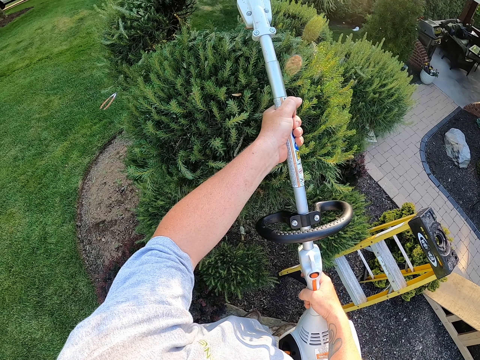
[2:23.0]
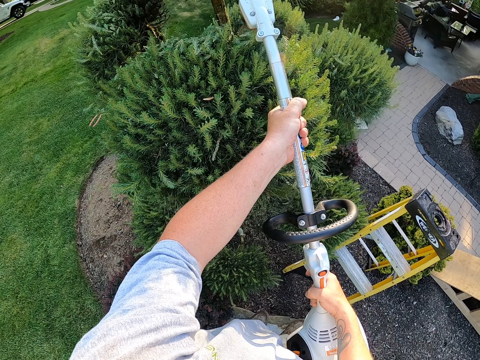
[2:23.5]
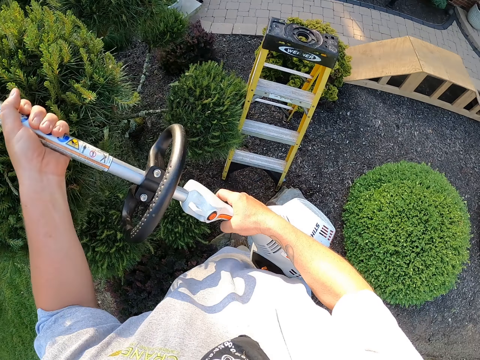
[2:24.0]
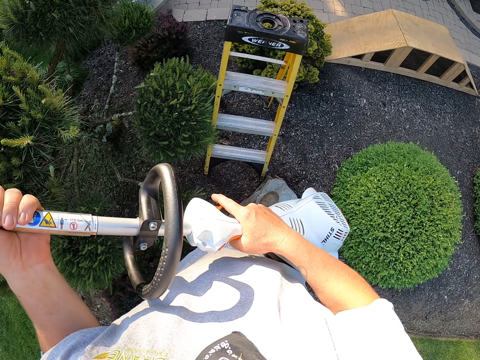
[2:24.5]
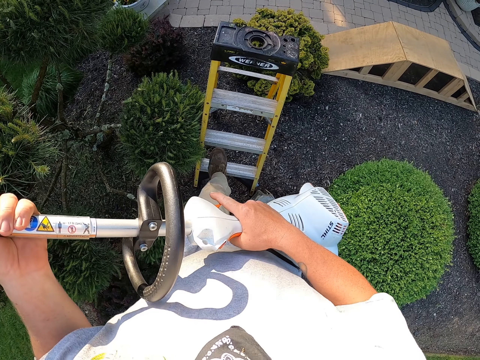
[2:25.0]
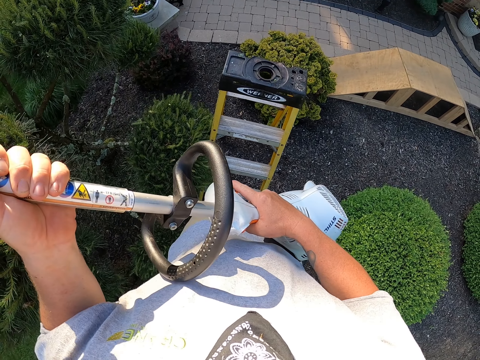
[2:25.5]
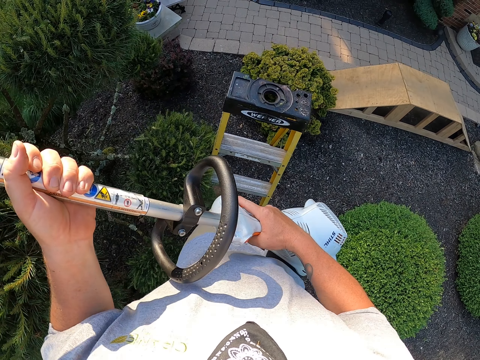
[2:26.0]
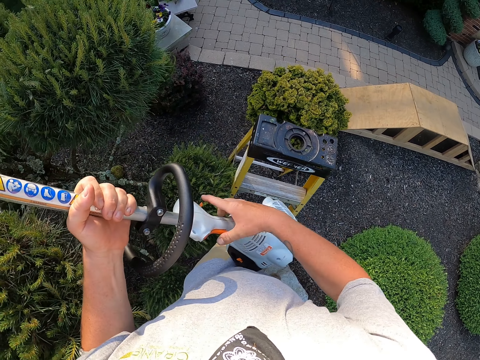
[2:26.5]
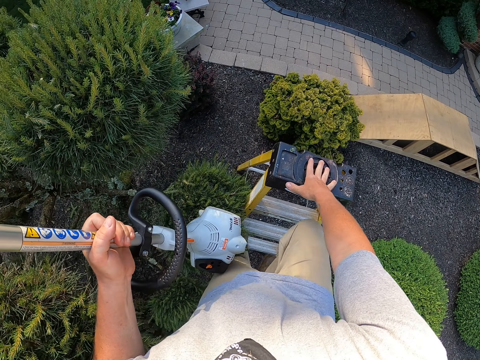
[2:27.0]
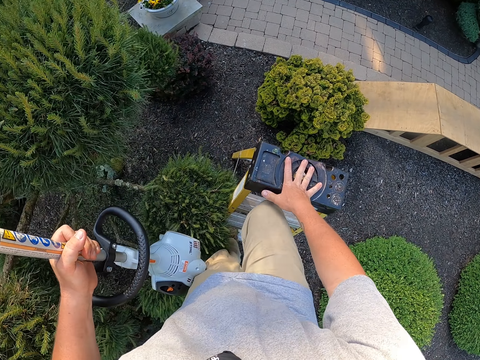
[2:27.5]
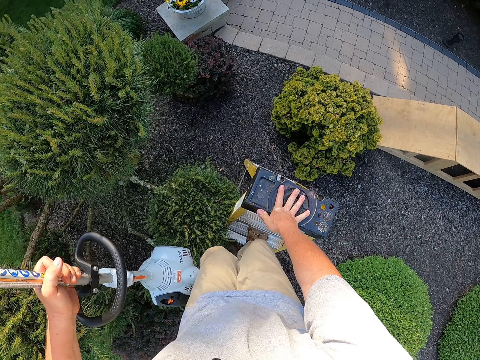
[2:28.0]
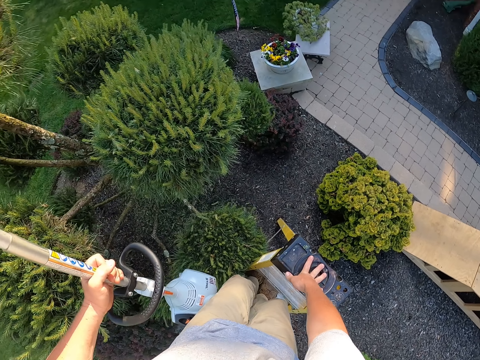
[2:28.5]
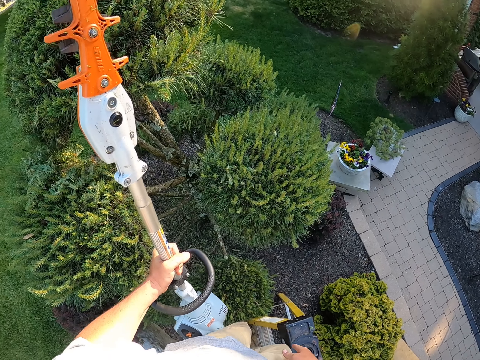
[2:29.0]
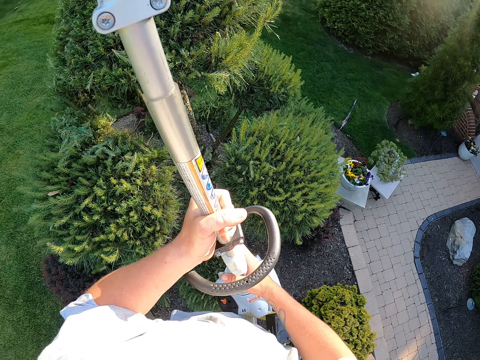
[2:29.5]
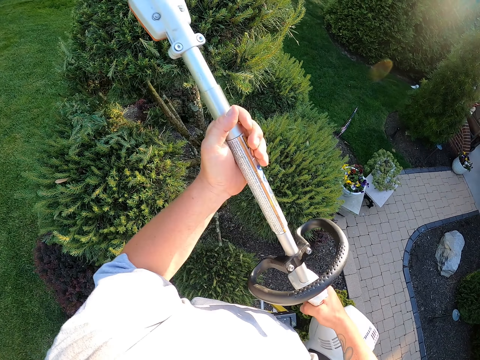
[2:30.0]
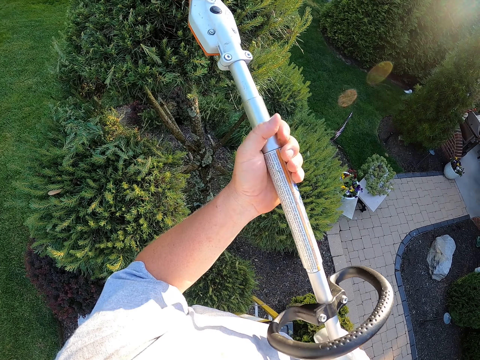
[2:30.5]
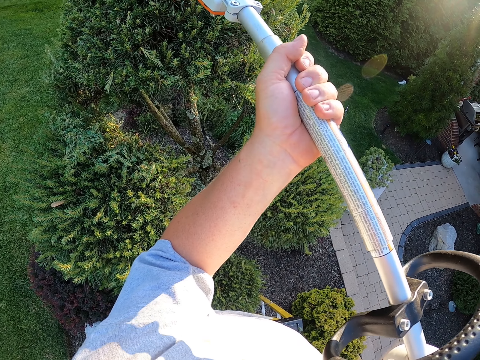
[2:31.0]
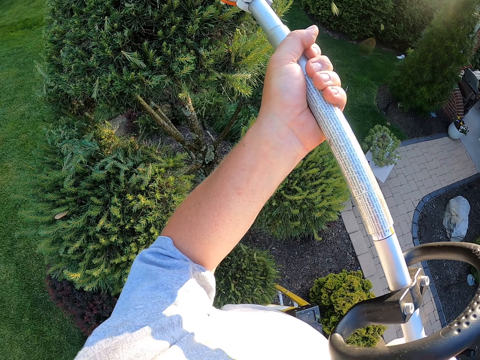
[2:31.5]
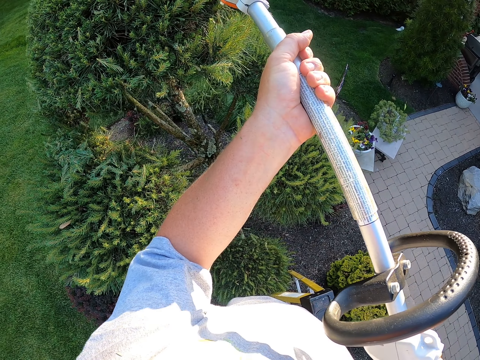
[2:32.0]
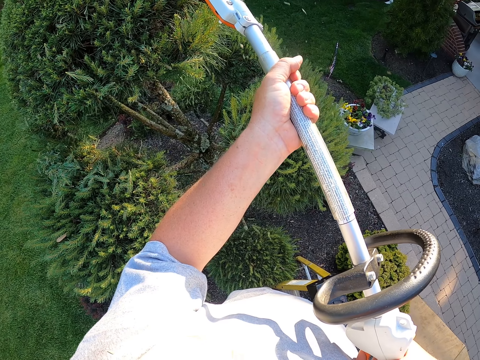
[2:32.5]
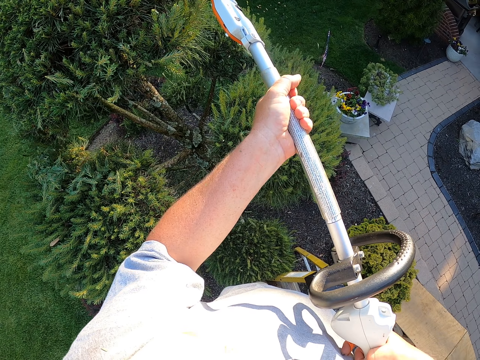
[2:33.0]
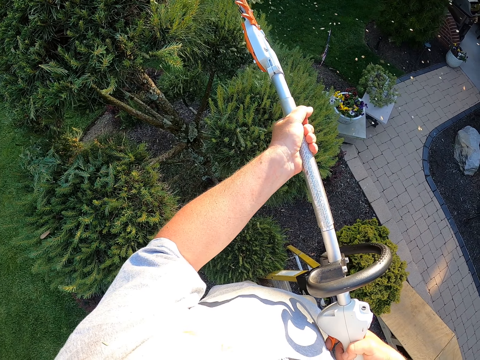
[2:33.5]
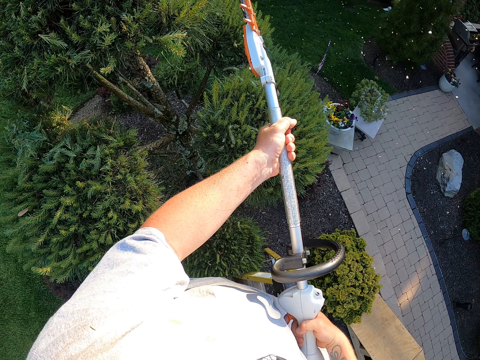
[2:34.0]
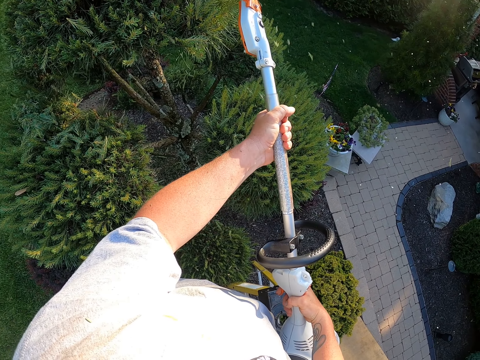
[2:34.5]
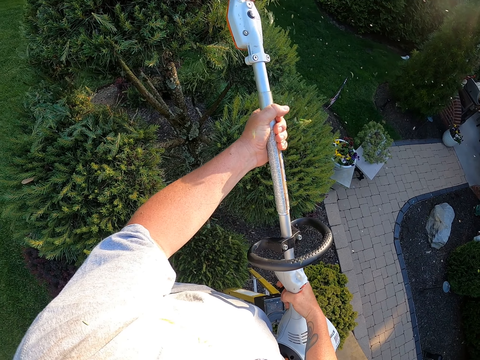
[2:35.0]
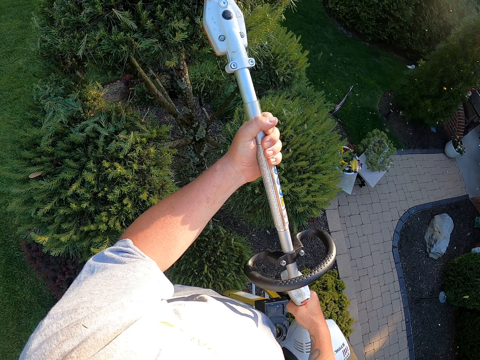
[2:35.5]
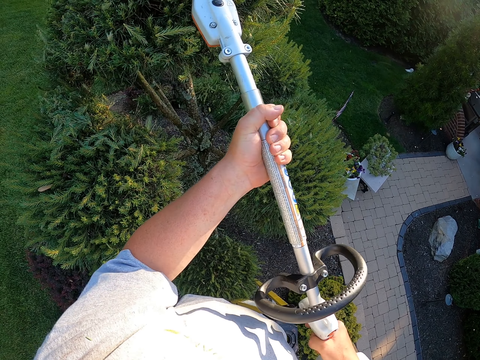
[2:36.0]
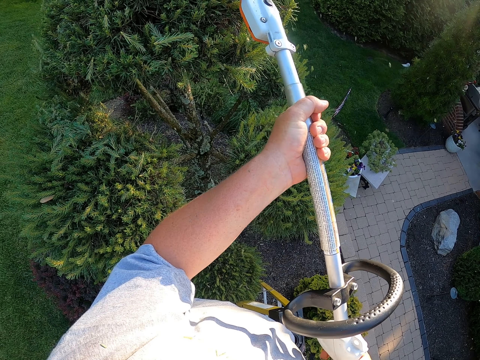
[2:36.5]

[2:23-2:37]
The camera wearer steps on the ladder. They climb up the ladder. They trim the shrub.

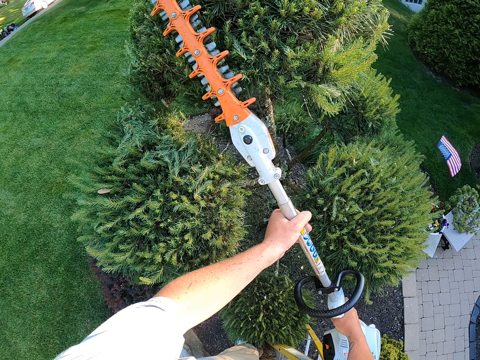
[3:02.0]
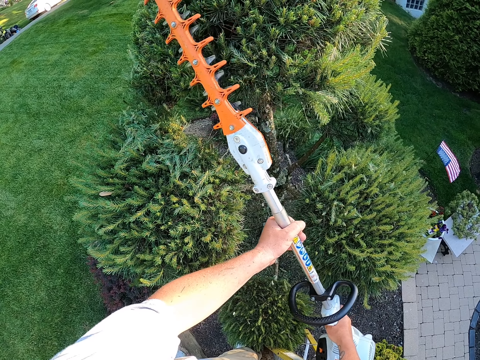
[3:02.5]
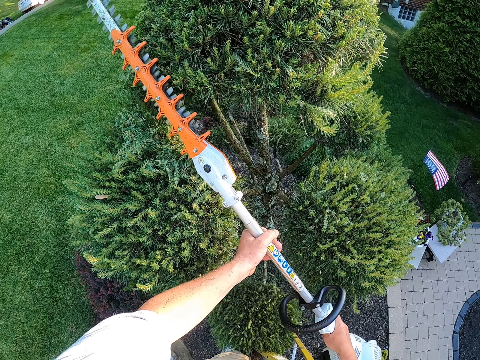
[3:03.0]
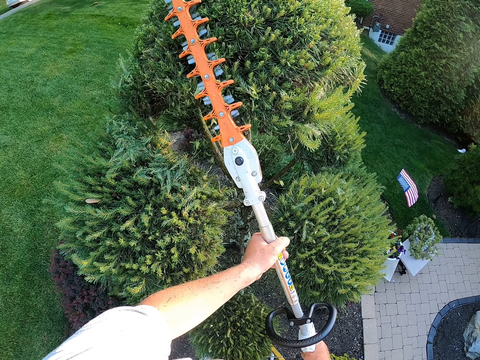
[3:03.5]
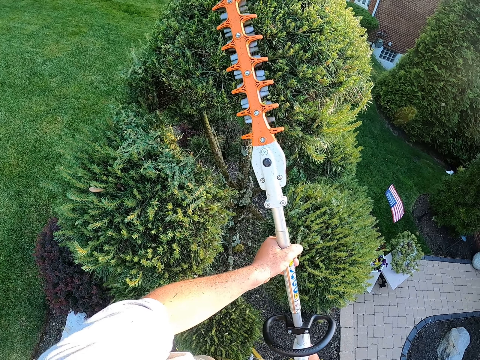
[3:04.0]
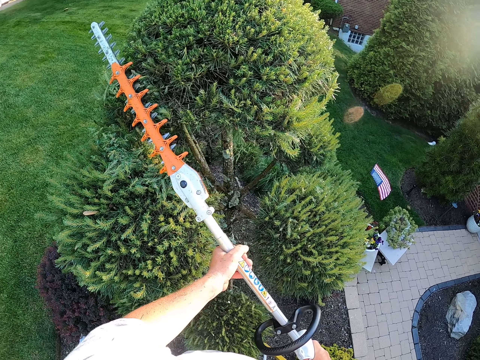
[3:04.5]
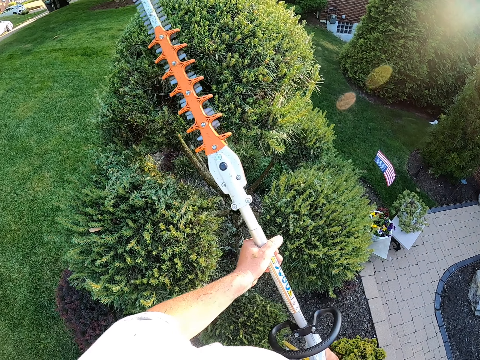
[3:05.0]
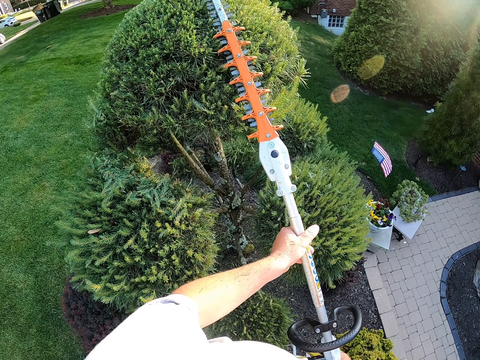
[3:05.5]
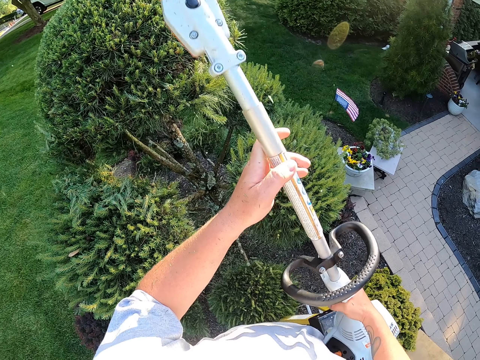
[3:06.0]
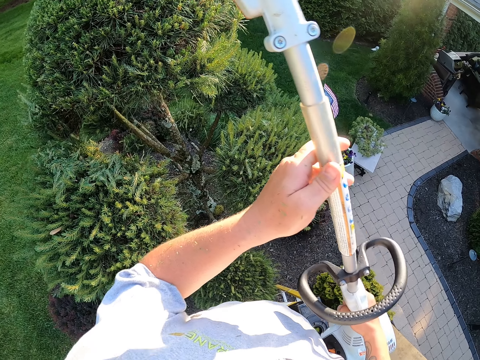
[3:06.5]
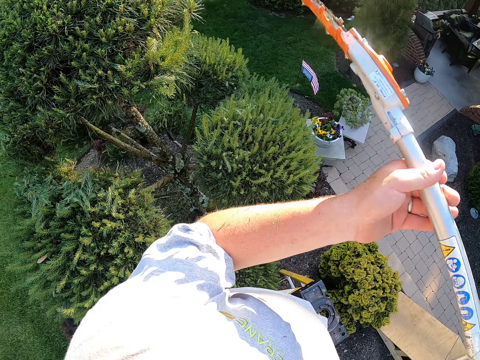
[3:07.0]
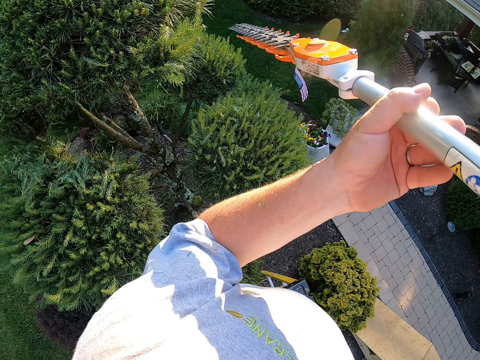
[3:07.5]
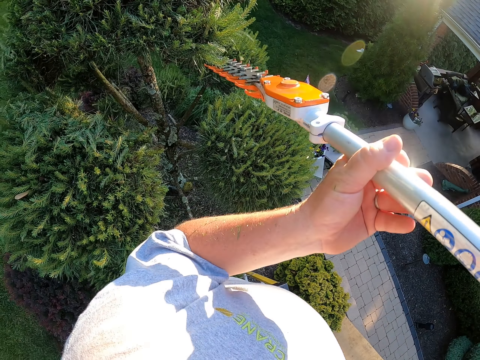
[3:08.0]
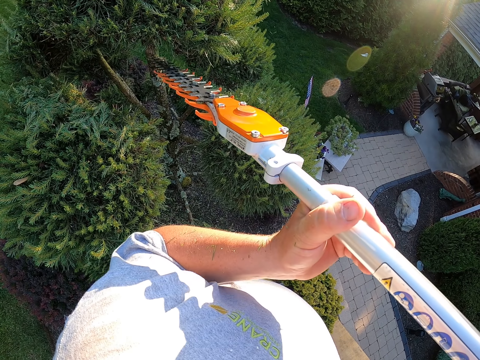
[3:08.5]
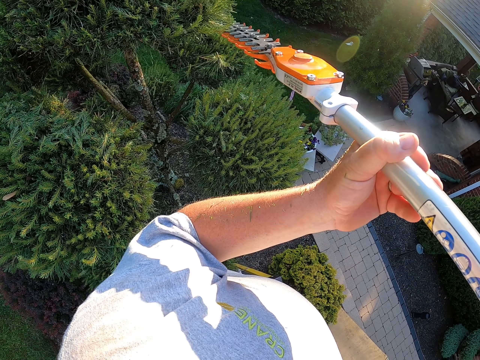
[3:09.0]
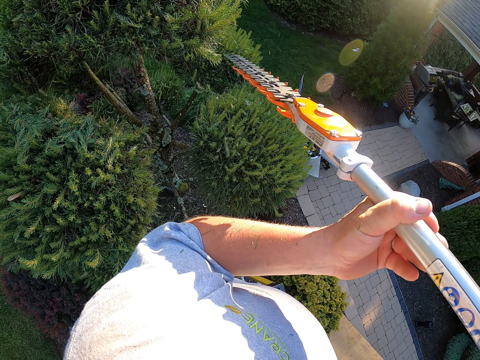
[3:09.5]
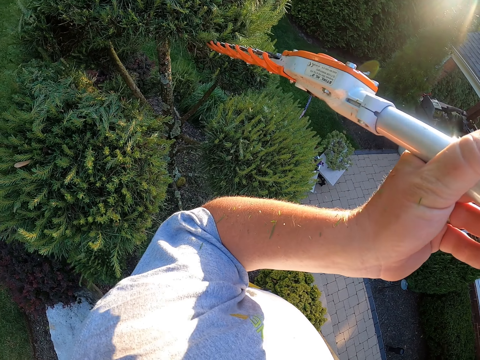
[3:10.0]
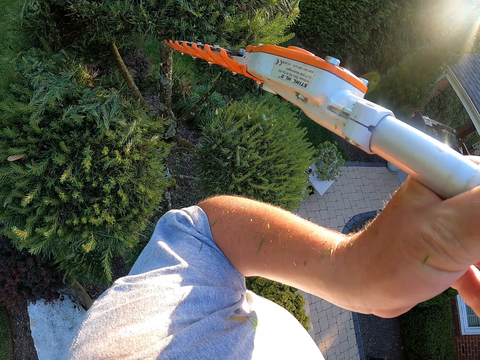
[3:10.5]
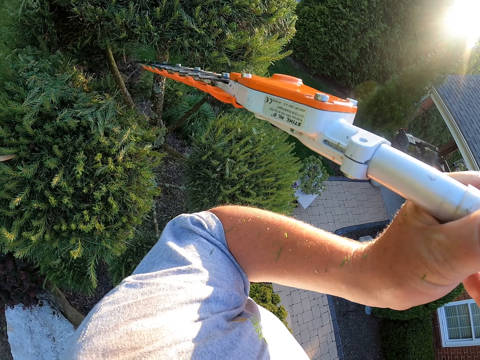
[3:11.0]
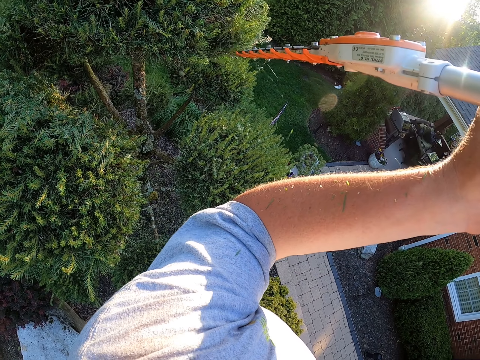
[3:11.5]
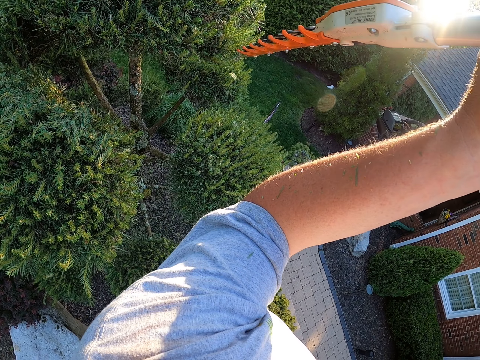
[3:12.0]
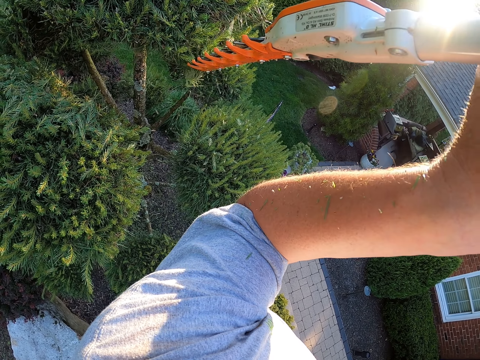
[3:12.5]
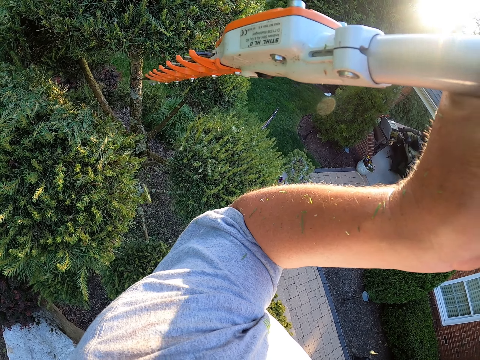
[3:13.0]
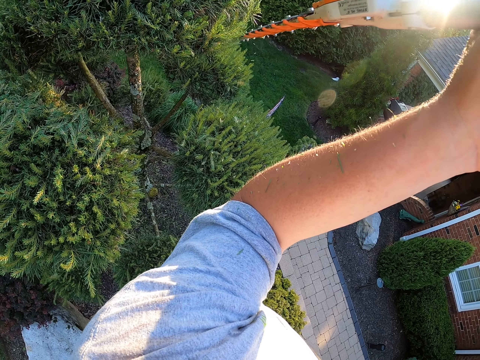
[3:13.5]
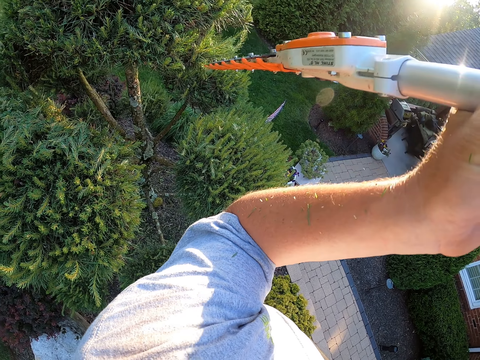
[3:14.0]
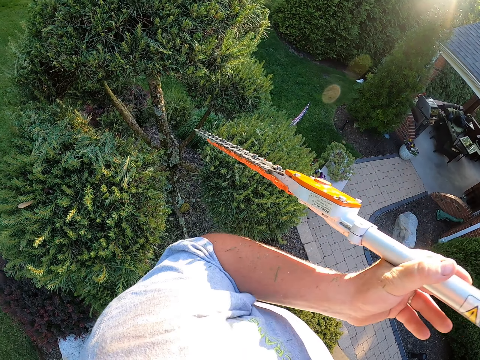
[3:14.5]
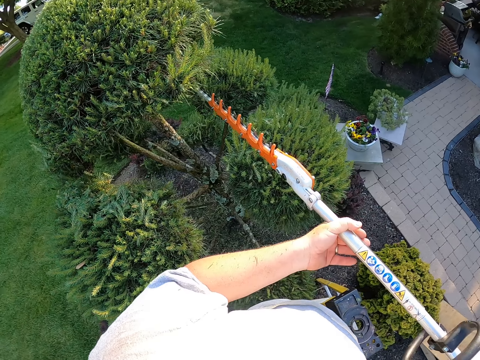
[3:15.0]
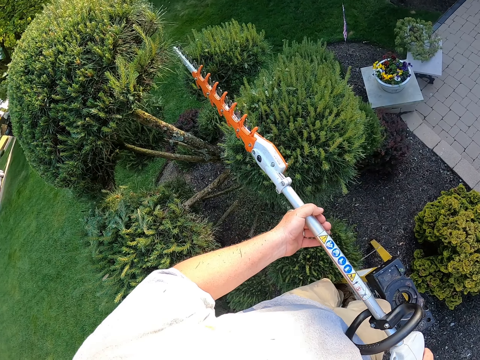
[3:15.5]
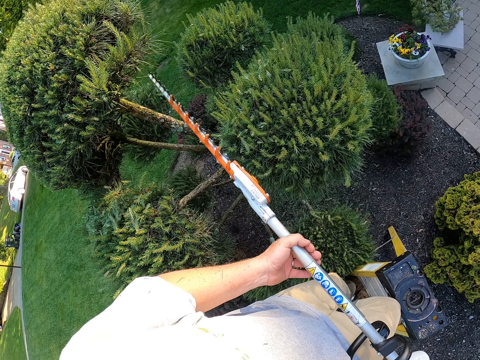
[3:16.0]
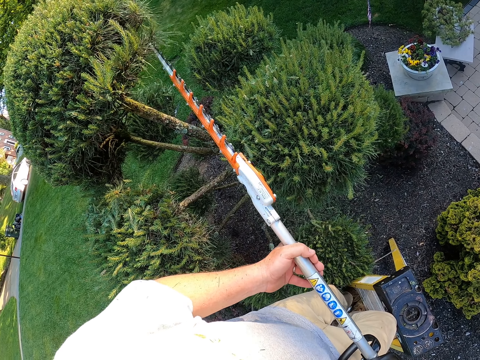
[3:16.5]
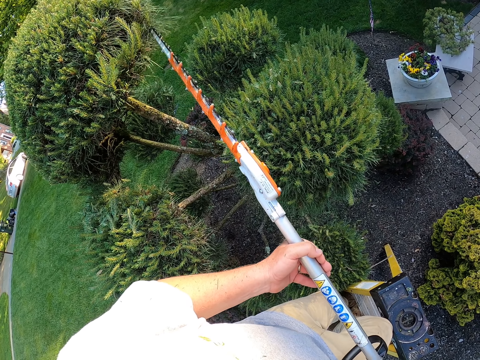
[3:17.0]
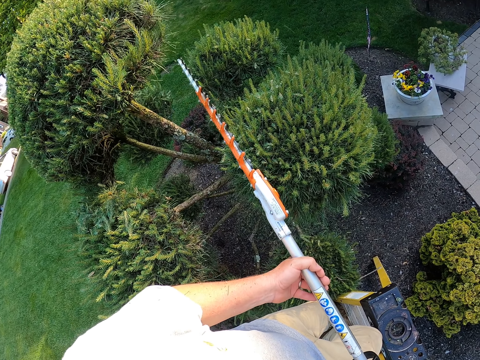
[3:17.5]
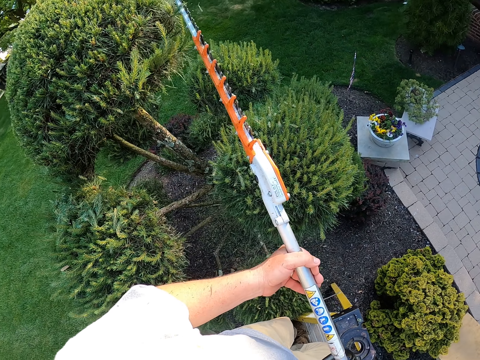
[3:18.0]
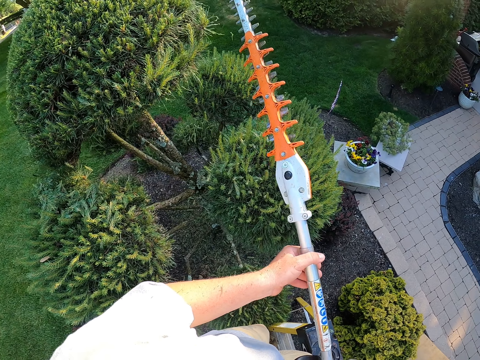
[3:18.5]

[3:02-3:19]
The camera wearer looks at the trees. They trim the trees. They trim the trees again. They turn the trimming machine. They trim the trees.
